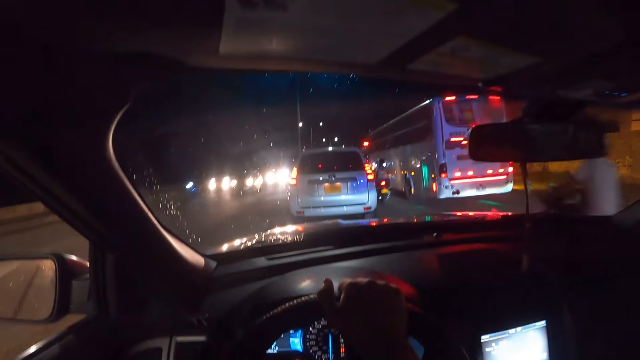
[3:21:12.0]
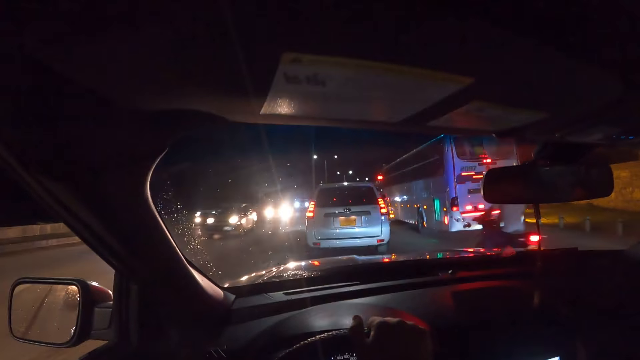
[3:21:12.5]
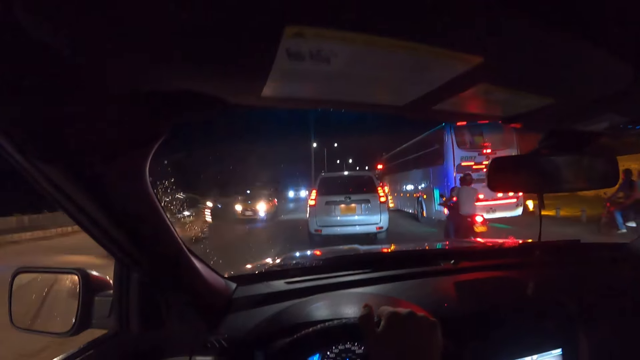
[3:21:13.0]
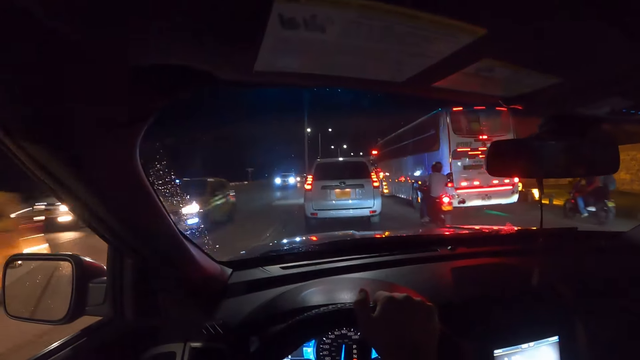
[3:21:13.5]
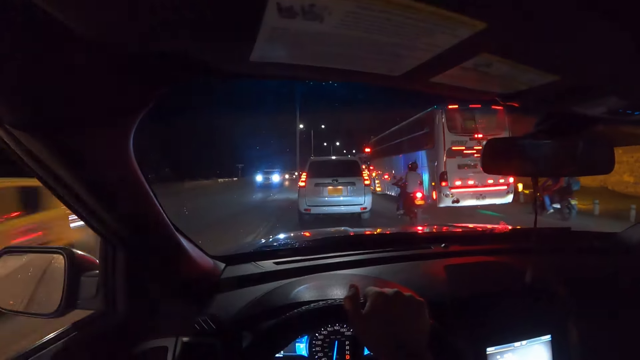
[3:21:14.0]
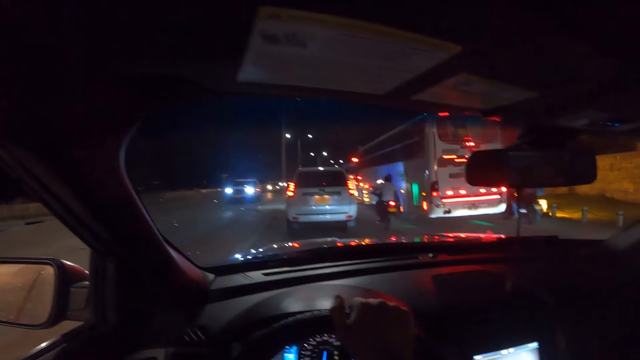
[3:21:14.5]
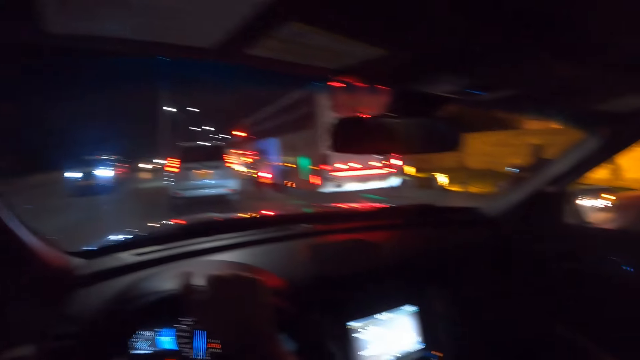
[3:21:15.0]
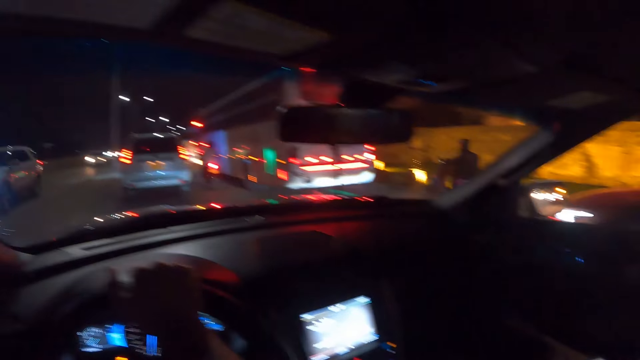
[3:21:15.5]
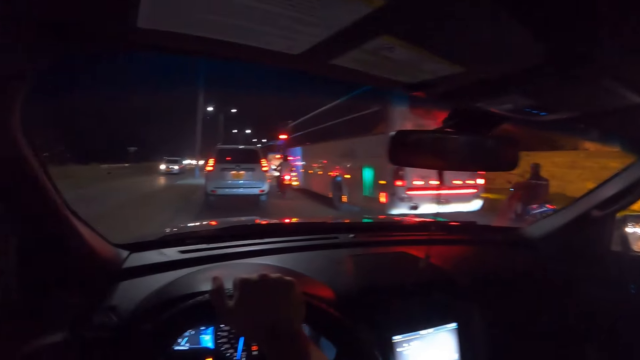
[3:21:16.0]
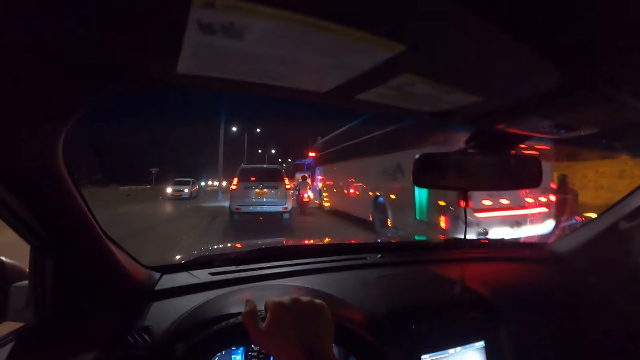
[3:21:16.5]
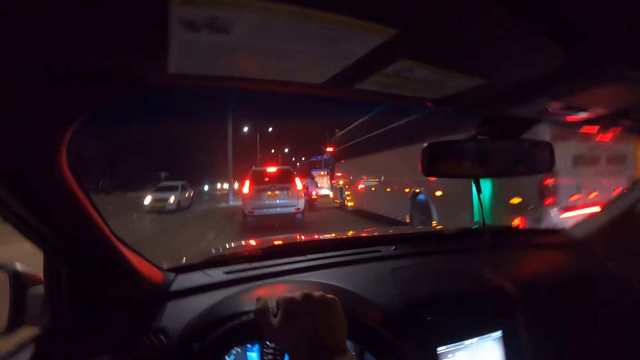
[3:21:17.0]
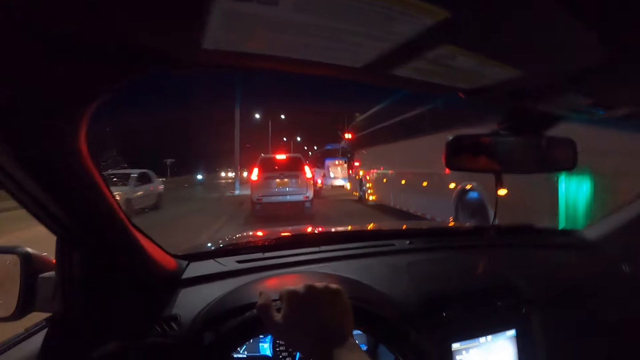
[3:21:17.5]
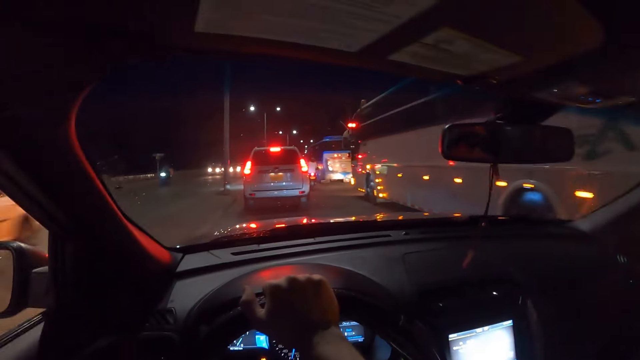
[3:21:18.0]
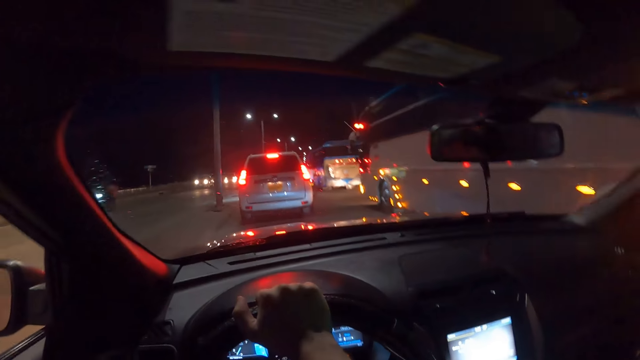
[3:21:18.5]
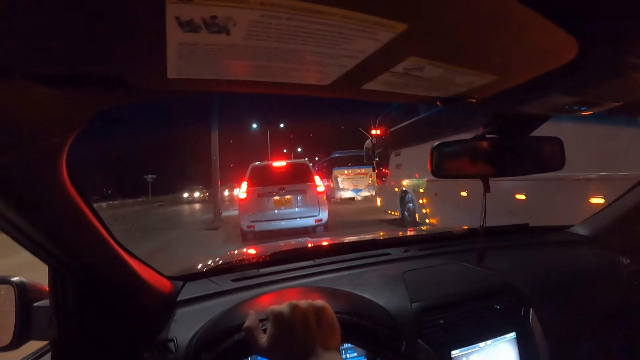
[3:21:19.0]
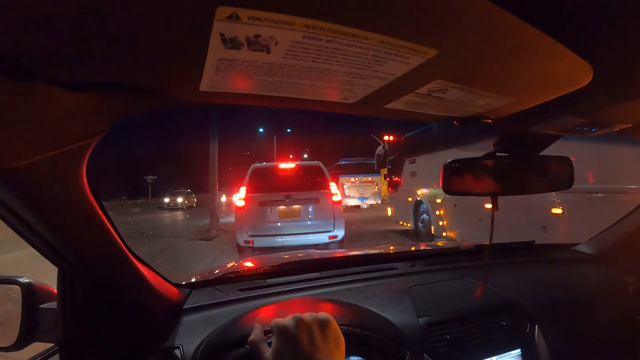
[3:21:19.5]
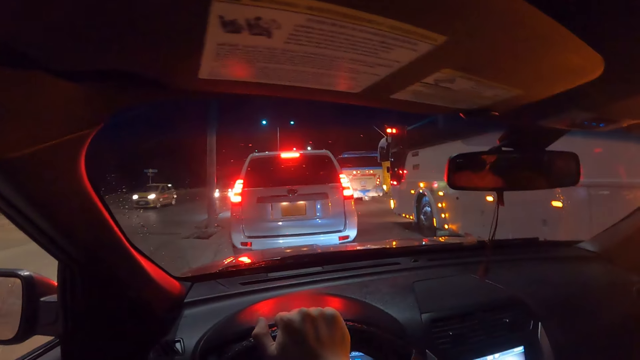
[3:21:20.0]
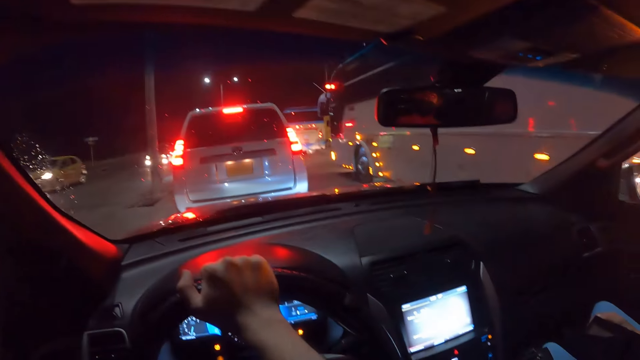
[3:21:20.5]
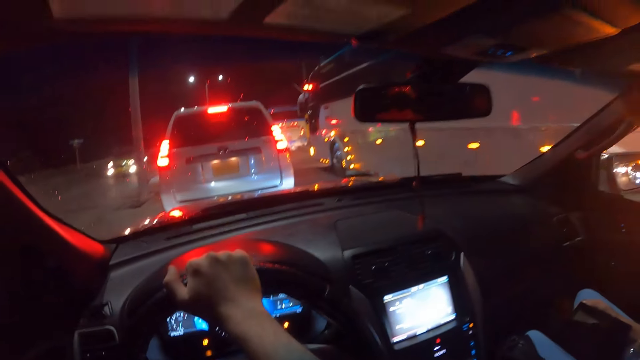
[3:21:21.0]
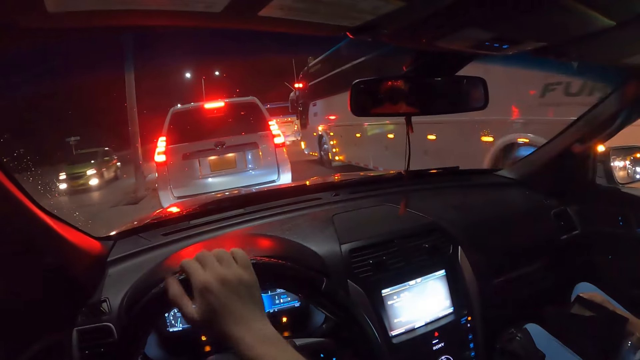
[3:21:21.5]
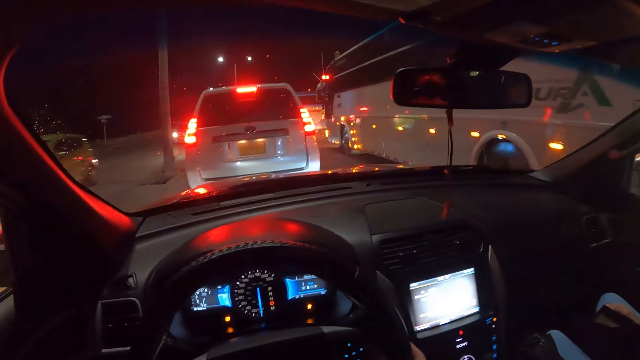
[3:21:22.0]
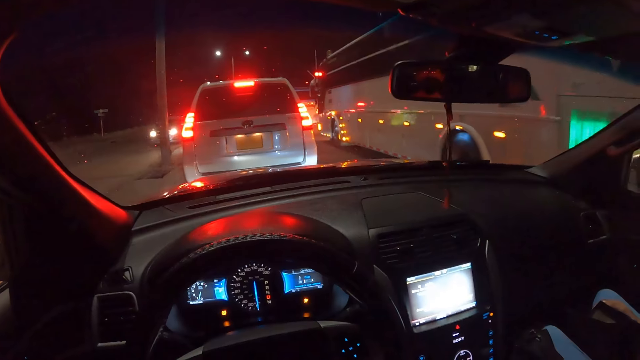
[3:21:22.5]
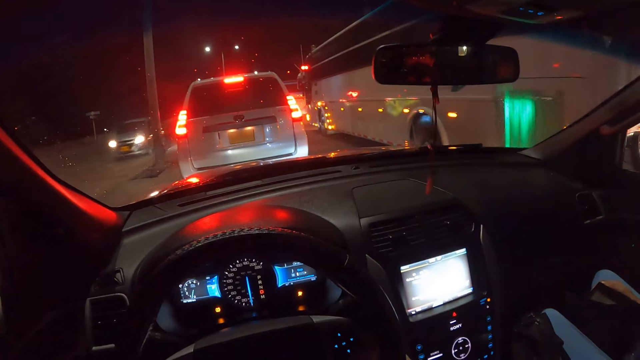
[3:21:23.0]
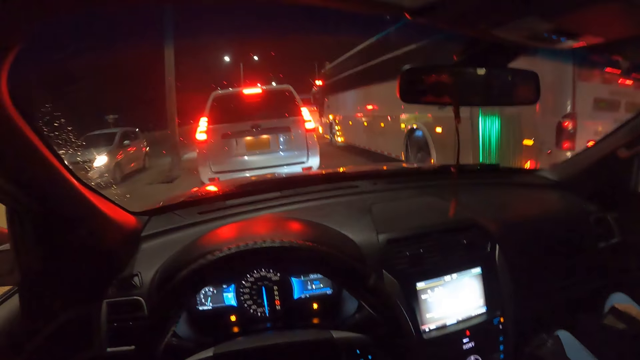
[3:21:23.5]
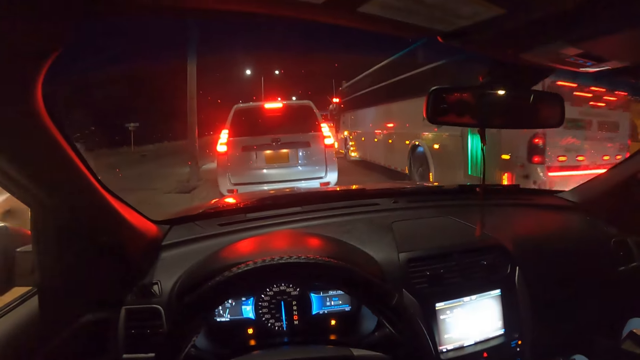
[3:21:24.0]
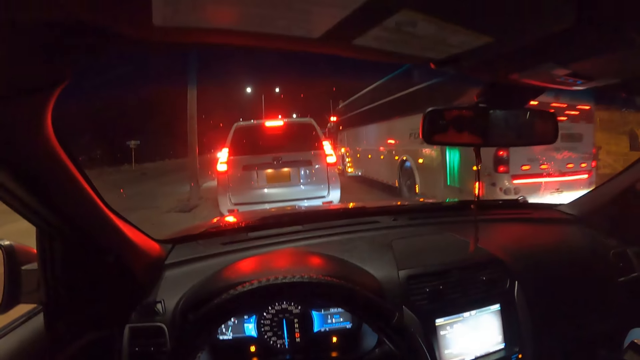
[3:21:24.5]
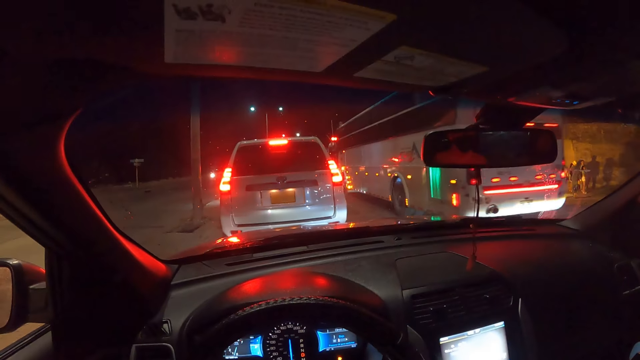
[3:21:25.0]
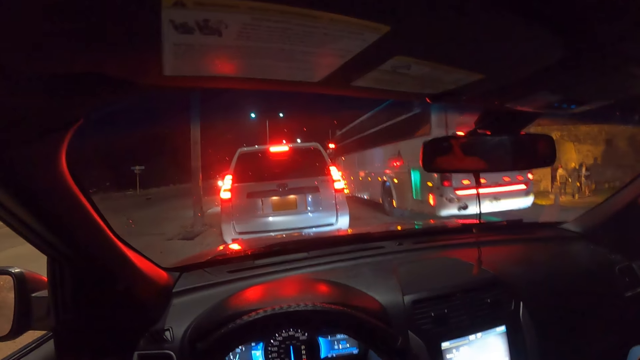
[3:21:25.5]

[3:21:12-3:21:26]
A motorcycle rides past the camera wearer. A motorcycle rides past again. A car drives past the camera wearer. A car drives past repeatedly. A motorcycle rides past the camera wearer. A car drives past the camera wearer. The camera wearer looks around. They unhand a steering wheel. A car drives past the camera wearer. A car drives past again.

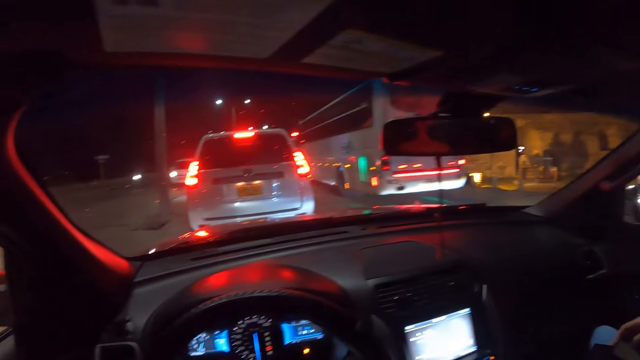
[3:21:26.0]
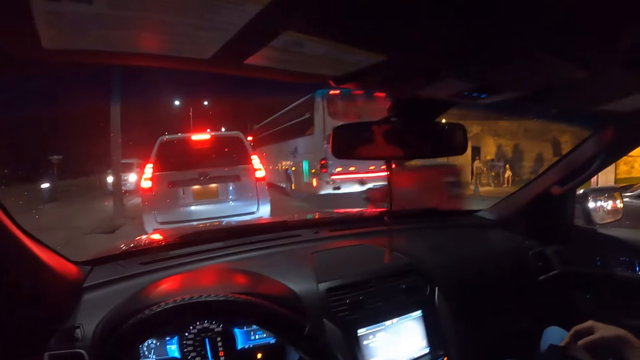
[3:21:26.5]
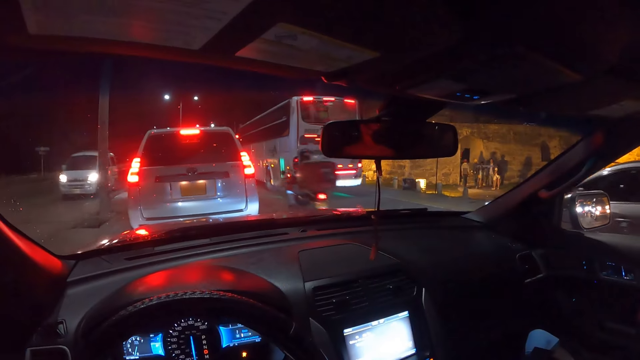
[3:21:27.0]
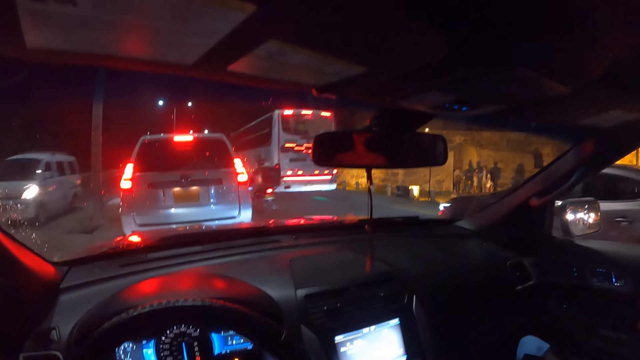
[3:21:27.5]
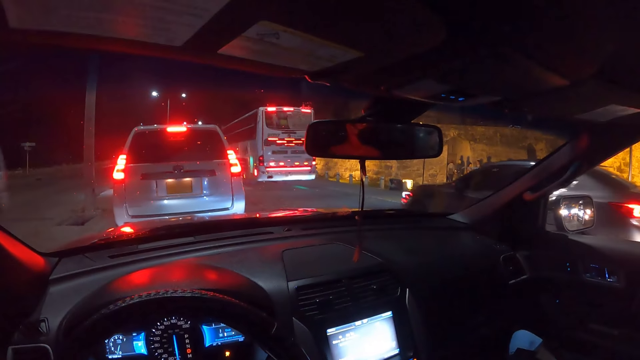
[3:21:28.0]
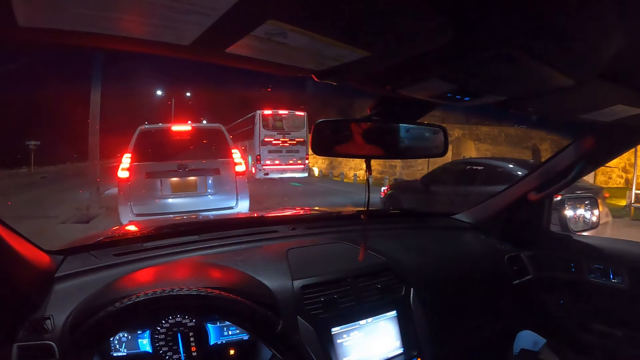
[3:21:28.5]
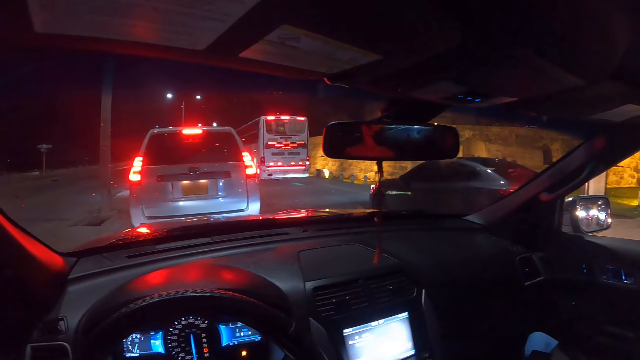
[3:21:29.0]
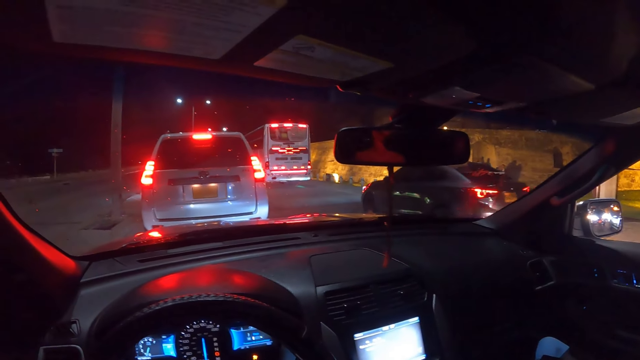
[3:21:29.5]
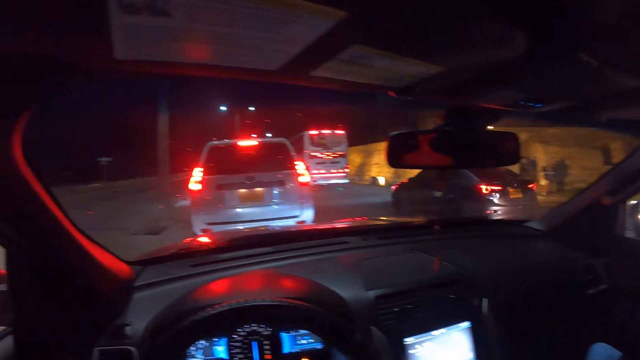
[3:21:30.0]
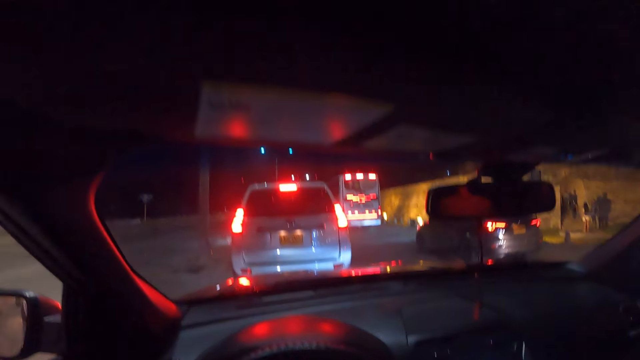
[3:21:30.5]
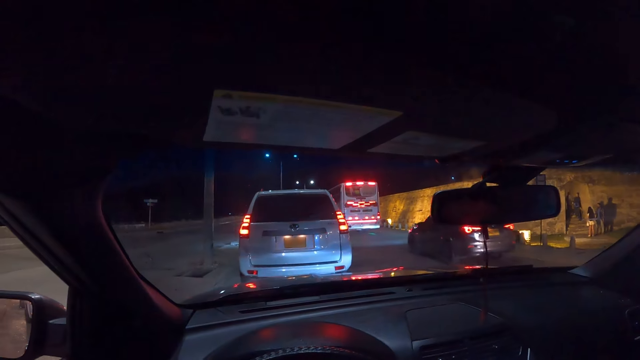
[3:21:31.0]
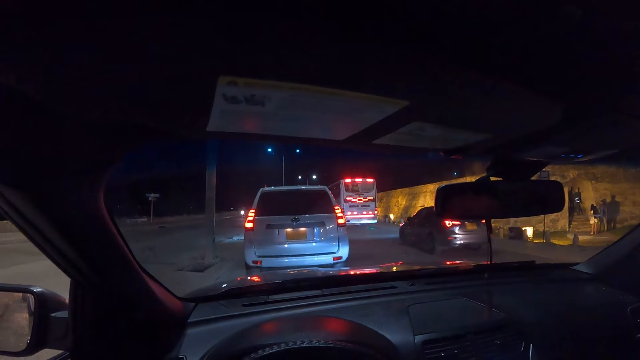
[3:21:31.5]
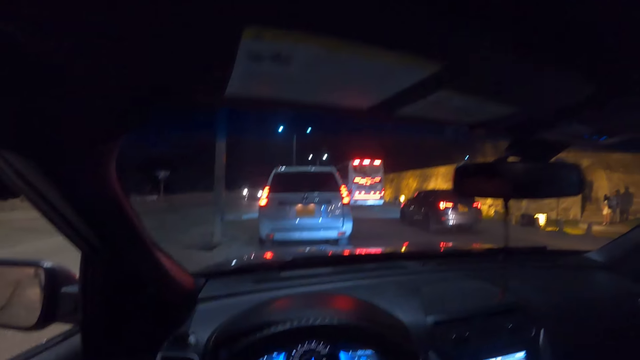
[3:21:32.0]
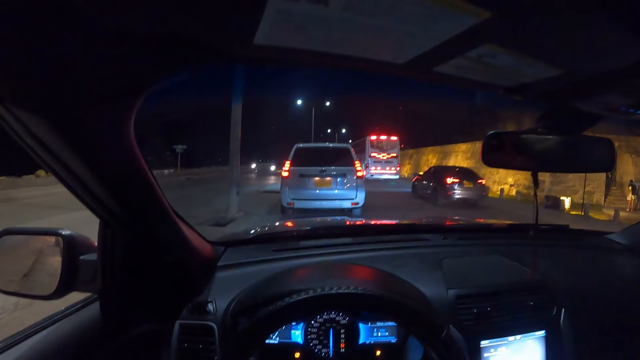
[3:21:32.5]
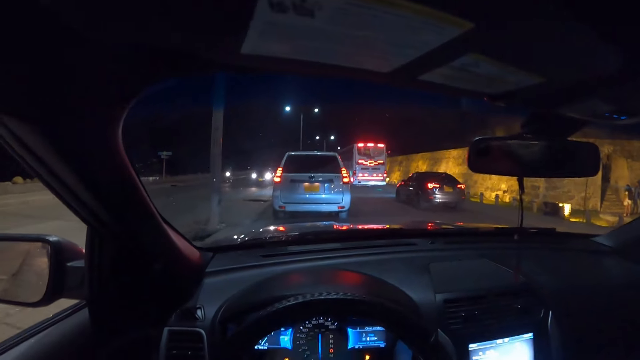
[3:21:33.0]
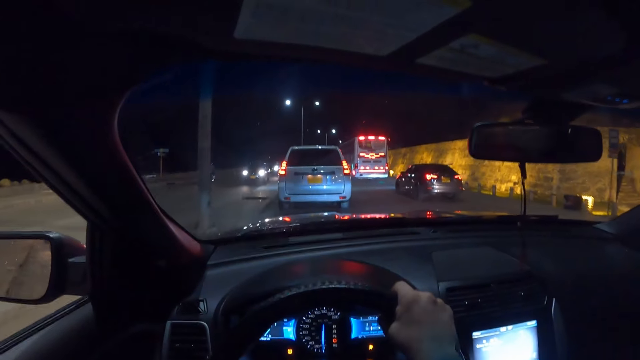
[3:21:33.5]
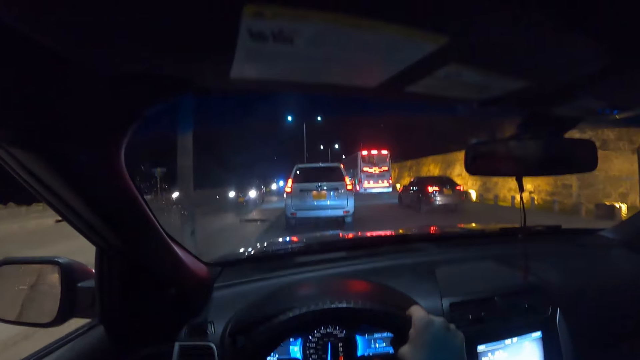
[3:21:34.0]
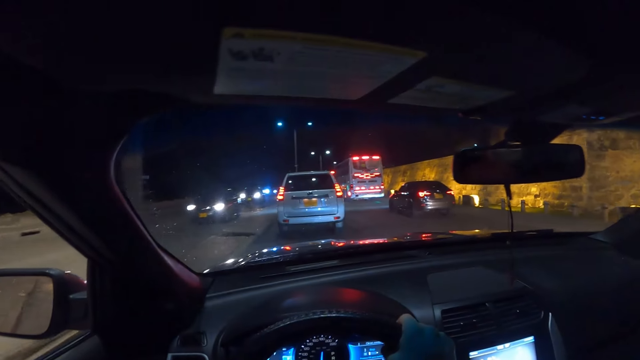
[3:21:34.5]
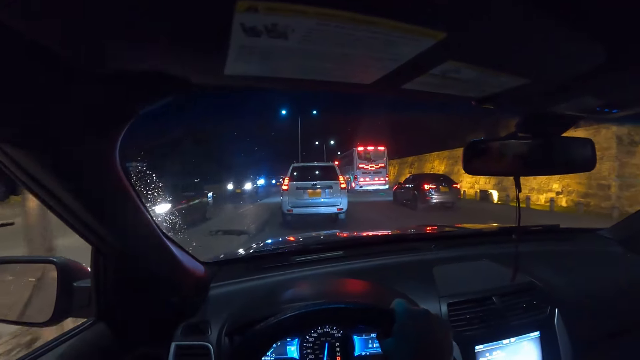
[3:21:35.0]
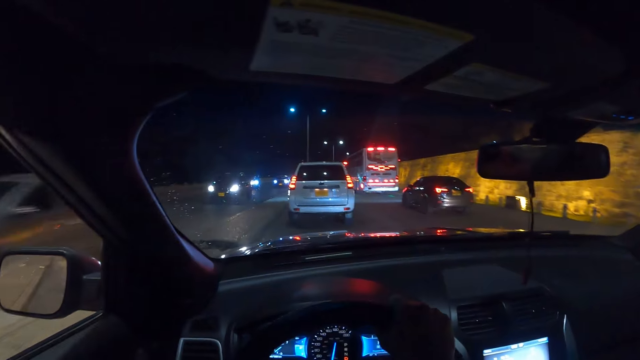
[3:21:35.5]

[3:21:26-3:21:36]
A motorcycle rides past the camera wearer. A motorcycle rides past again. The car drives past the camera wearer. A bus drives past the camera wearer. The camera wearer holds the steering wheel with his right hand. He drives a car on the road. A motorcycle rides past the camera wearer. A car drives past the camera wearer.
